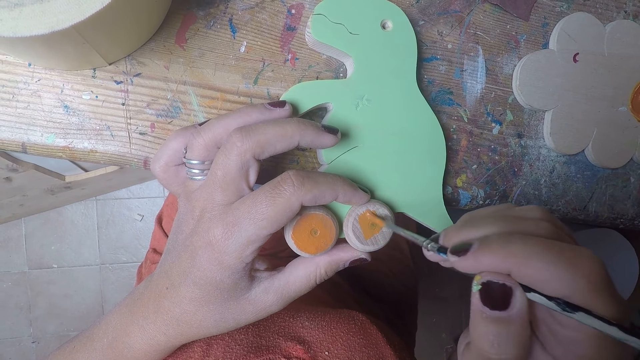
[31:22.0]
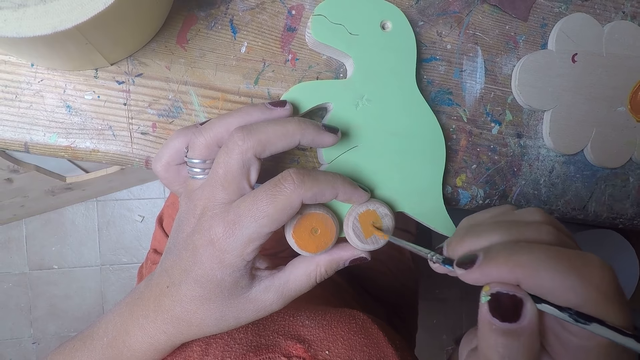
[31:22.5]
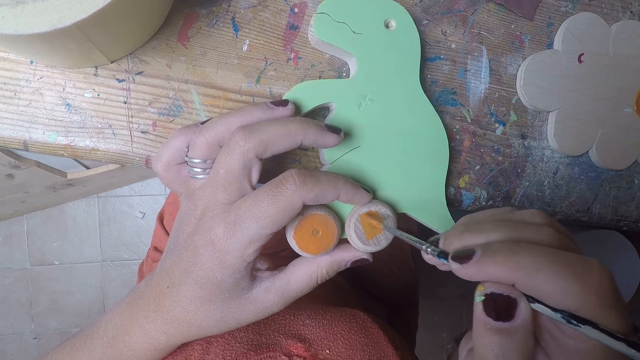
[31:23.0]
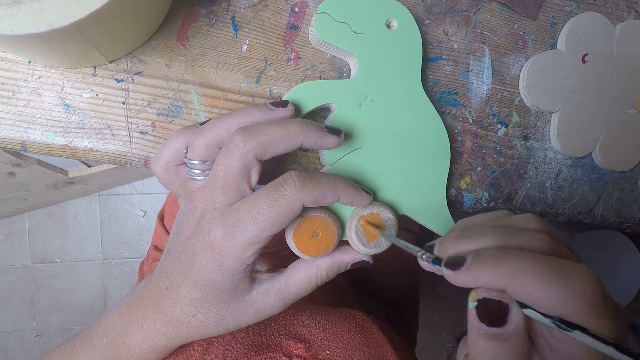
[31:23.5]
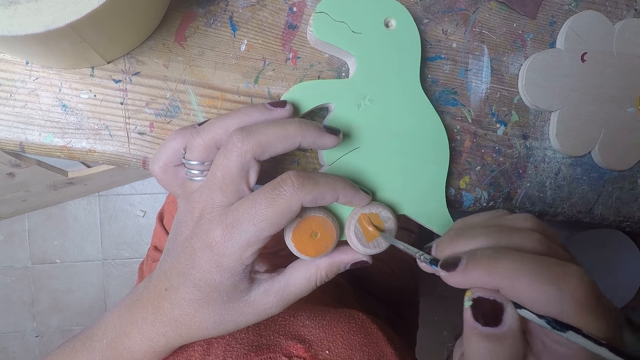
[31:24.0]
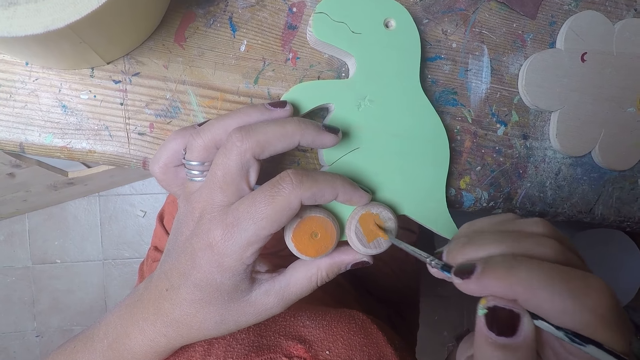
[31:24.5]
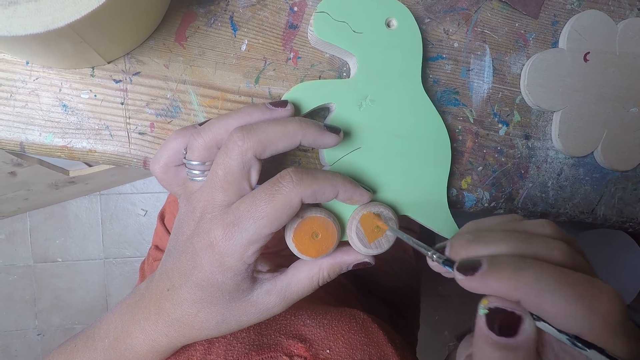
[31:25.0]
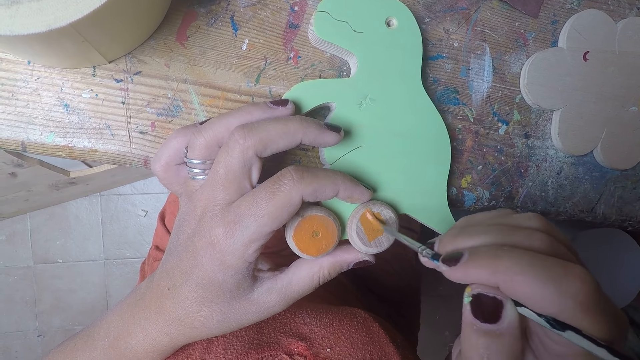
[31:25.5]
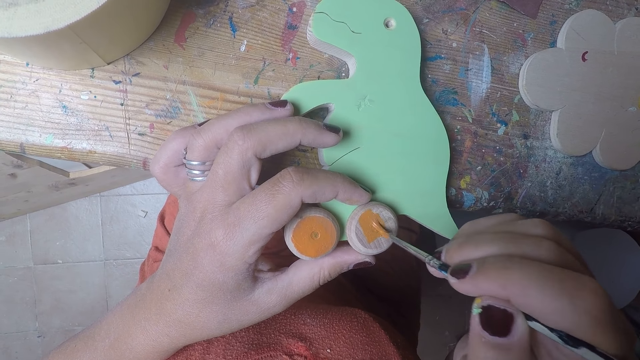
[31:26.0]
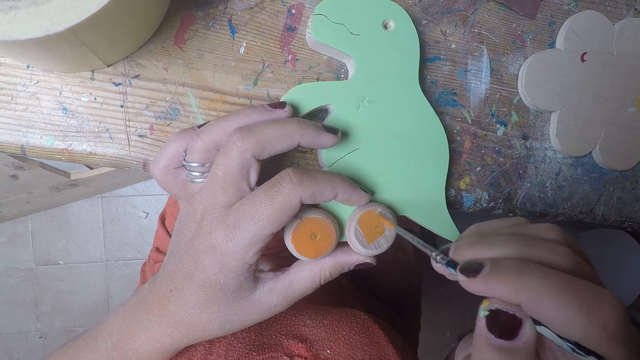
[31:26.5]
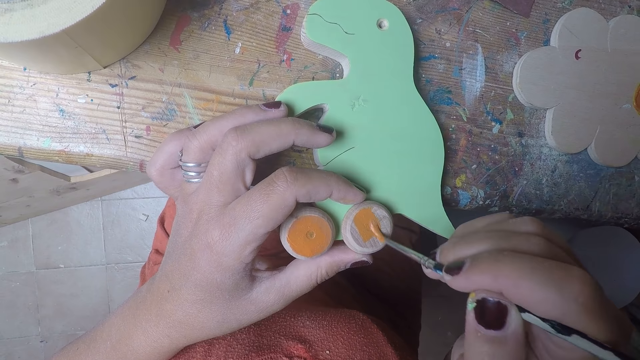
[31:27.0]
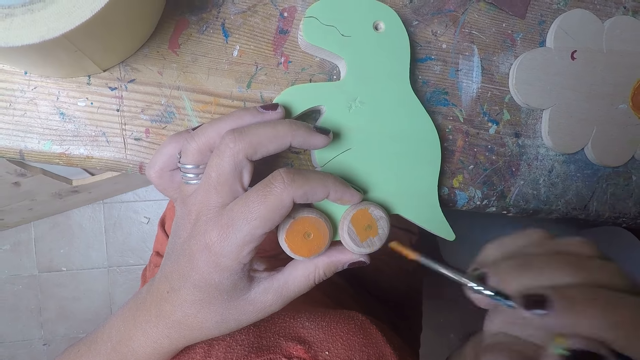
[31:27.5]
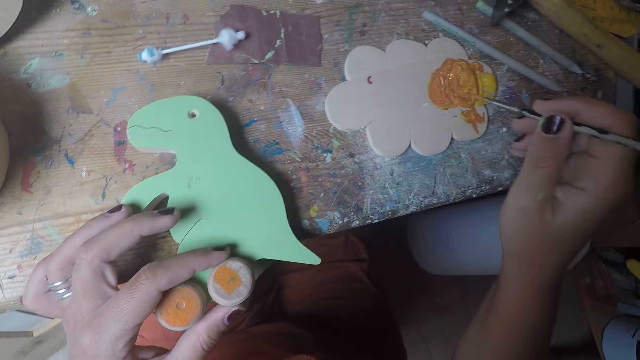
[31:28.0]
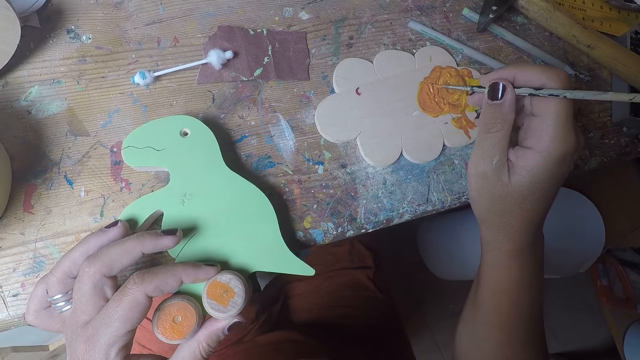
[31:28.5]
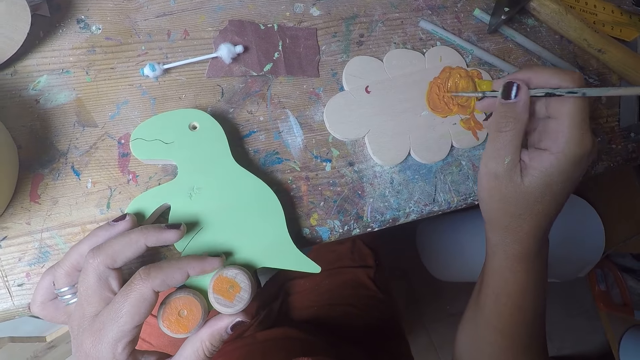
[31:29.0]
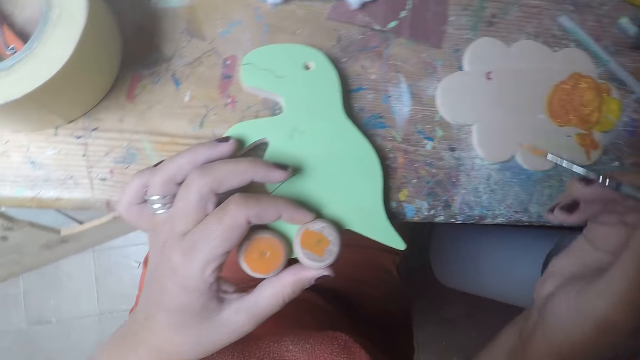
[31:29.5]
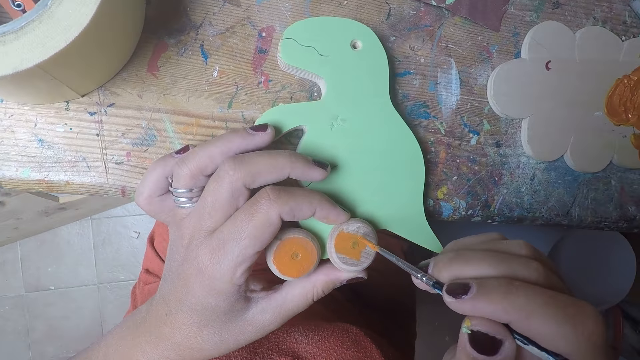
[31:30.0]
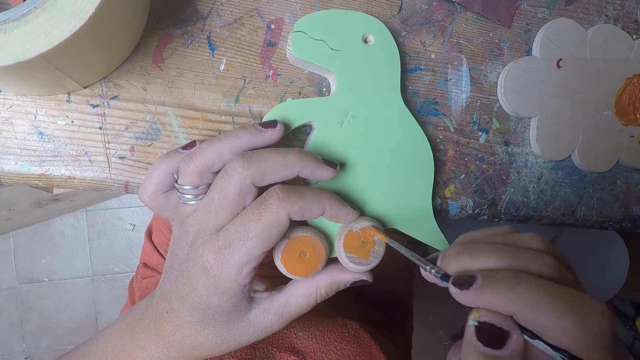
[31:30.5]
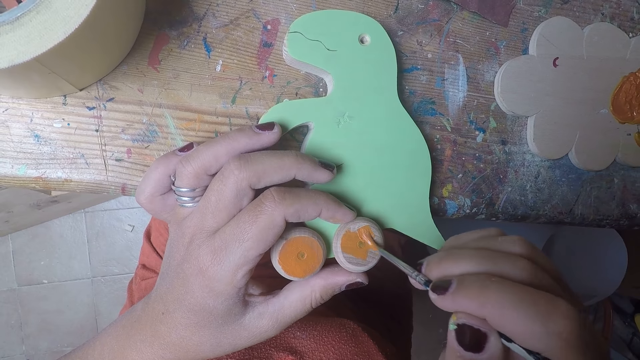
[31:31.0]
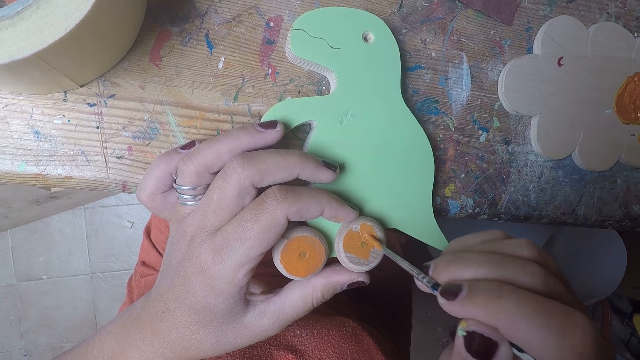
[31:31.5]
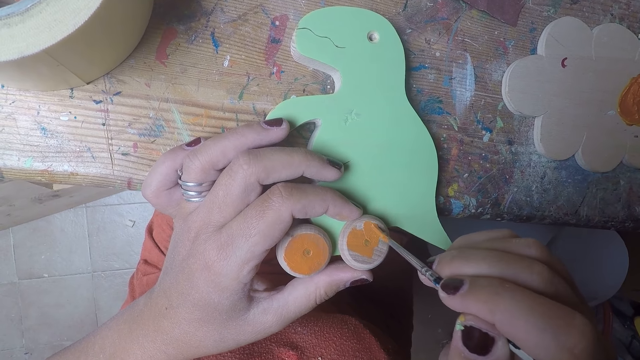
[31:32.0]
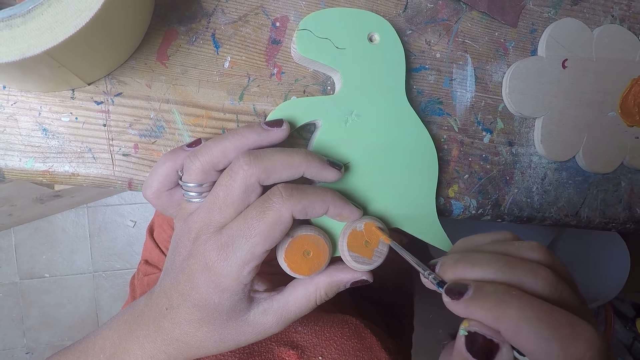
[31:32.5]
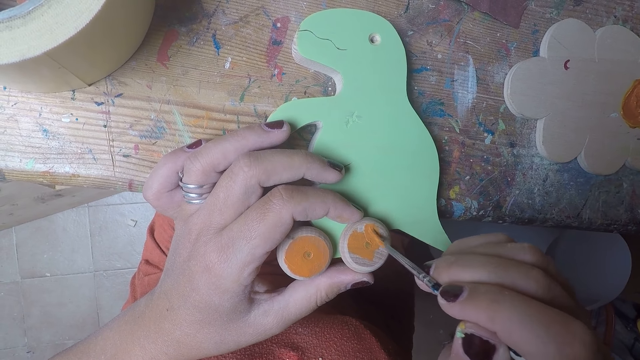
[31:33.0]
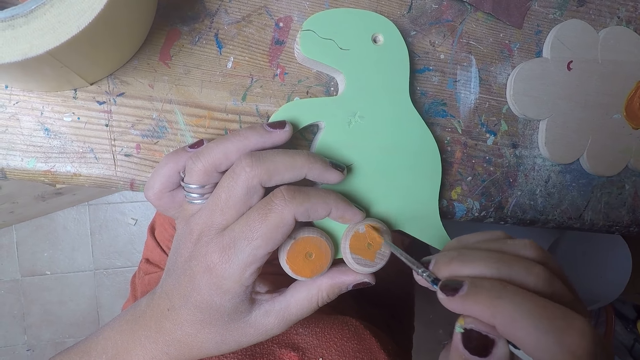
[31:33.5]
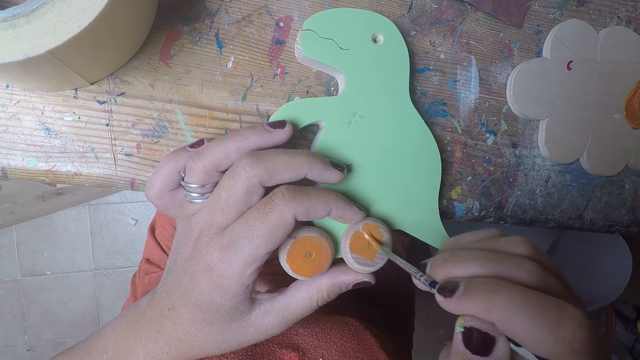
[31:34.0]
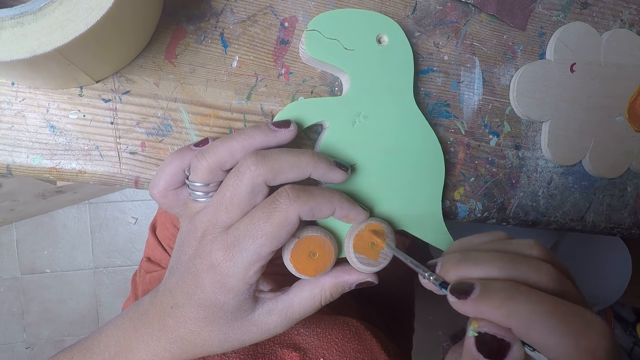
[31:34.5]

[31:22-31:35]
The camera wearer removes the brush from the wheel. She takes paint with the brush in her right hand on the wood of paint on the table. She removes the brush from the paint. She paints the round wood on the wood shaped dinosaur with the brush in her right hand.

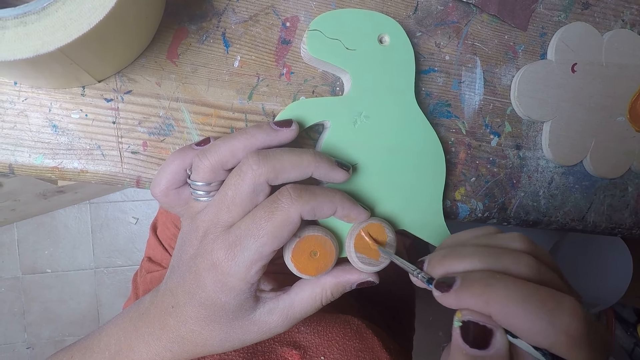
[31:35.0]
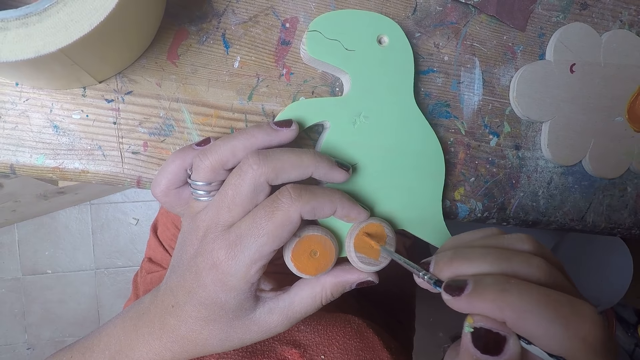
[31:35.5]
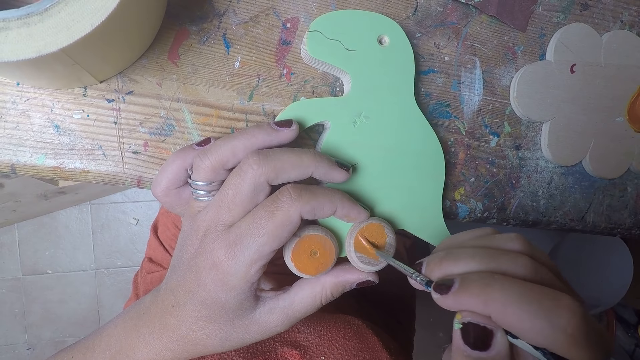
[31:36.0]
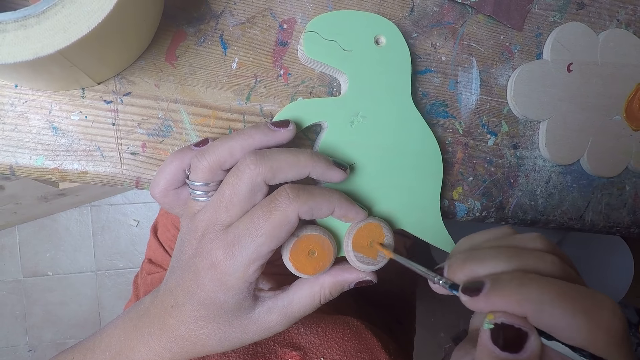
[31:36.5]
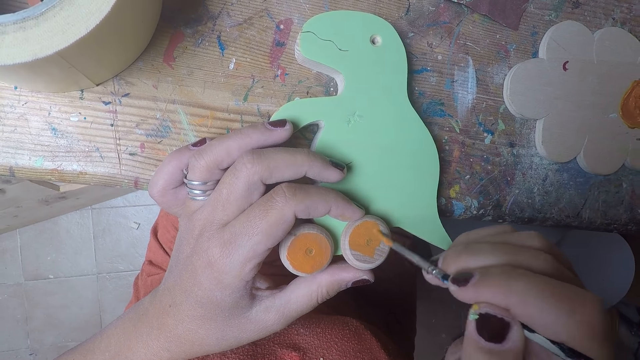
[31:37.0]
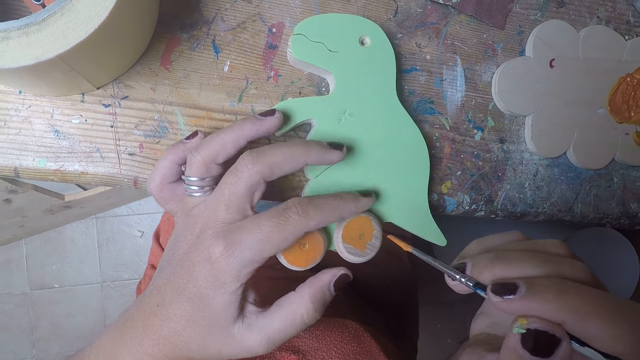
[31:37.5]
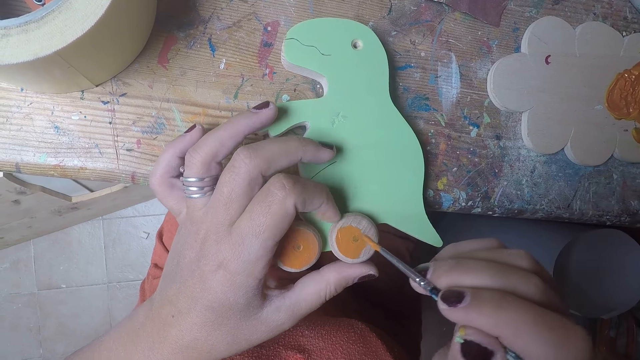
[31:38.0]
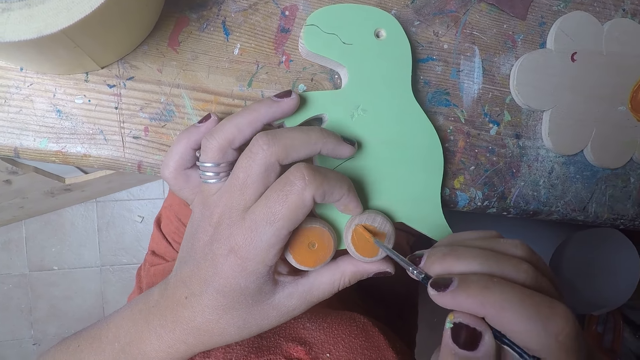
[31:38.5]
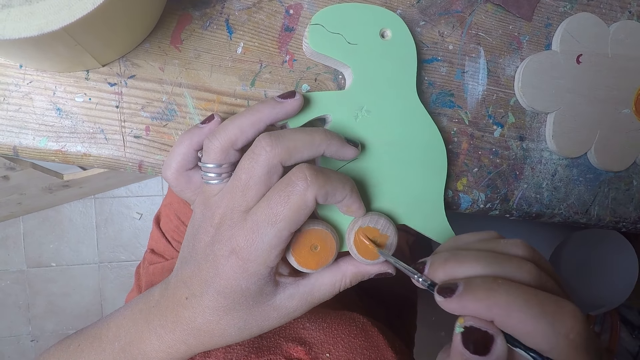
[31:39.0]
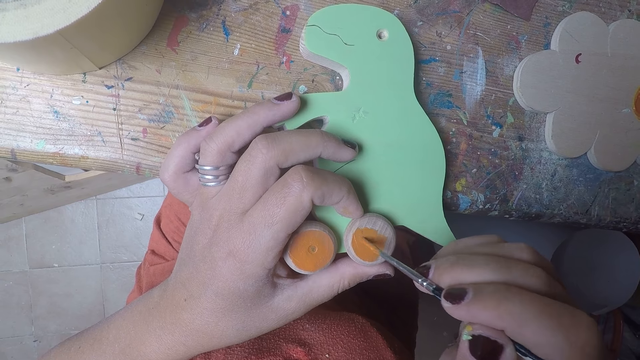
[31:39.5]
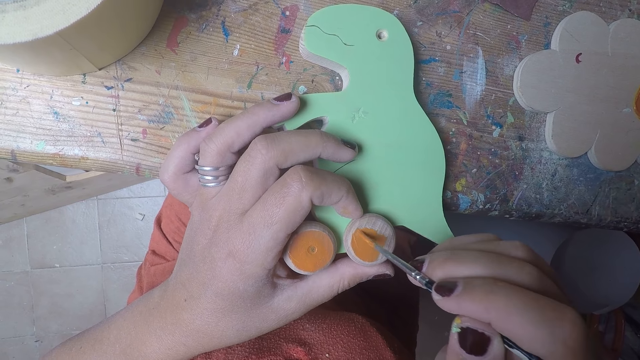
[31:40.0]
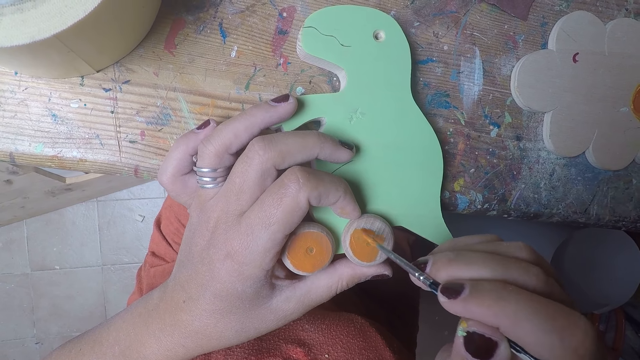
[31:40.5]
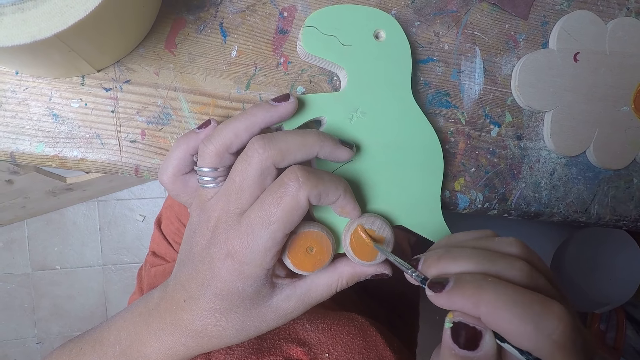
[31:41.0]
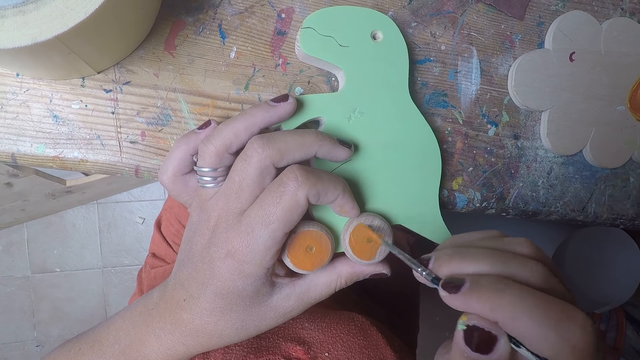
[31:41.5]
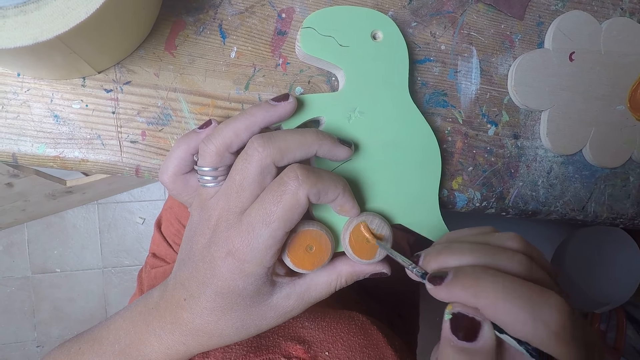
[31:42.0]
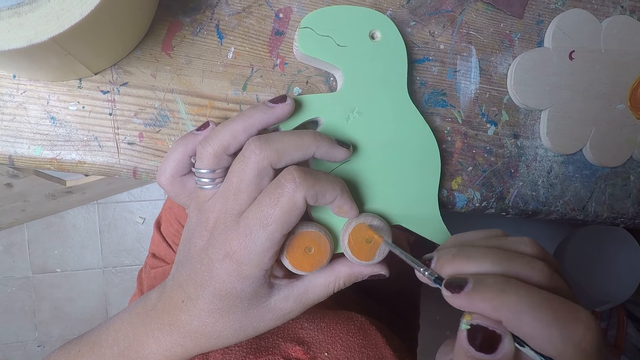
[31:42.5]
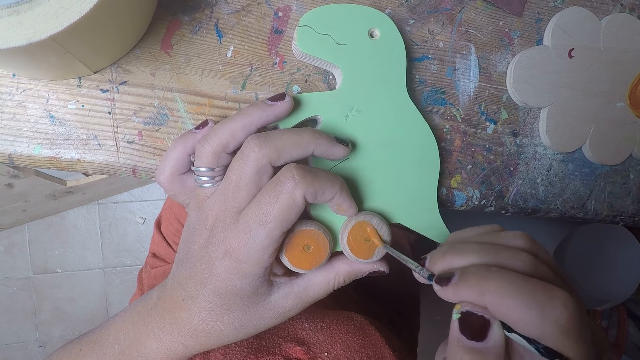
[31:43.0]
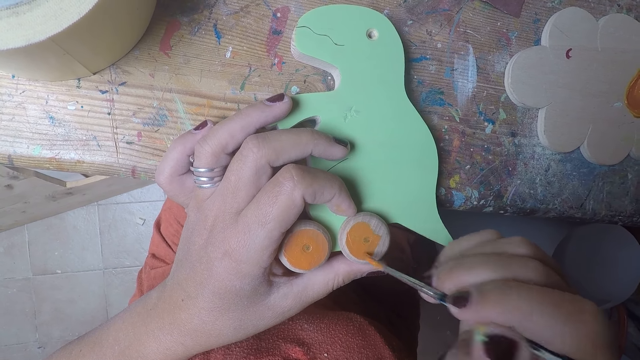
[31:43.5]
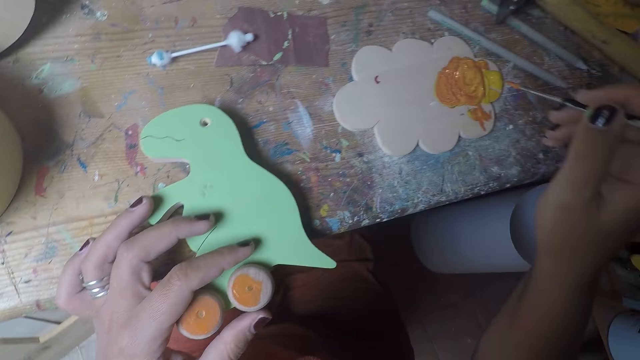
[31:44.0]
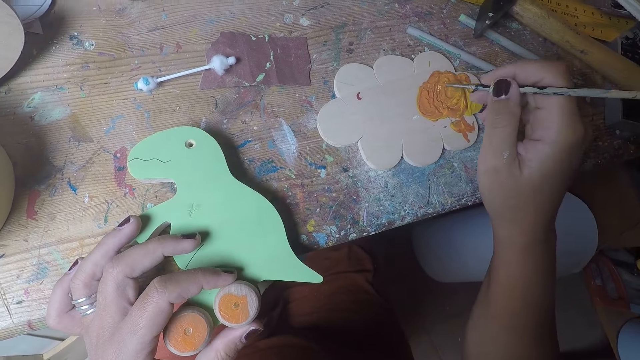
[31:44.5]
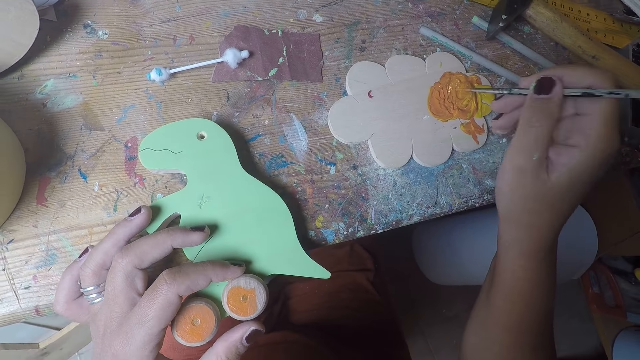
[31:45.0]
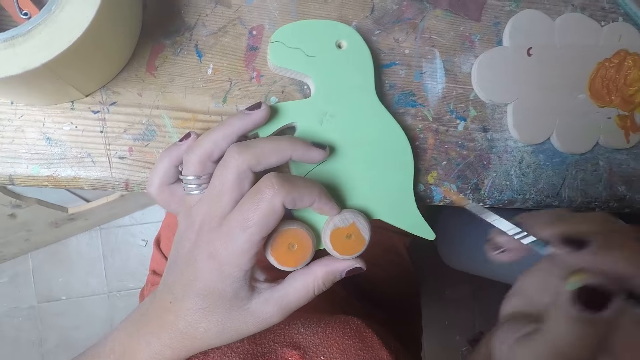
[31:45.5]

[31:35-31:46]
The camera wearer rolls the round wood or wheel on the wood shaped dinosaur with her left hand. She paints the wheel. She removes the brush from the wheel. She takes paint with the brush in her right hand on the wood of paint on the table.
